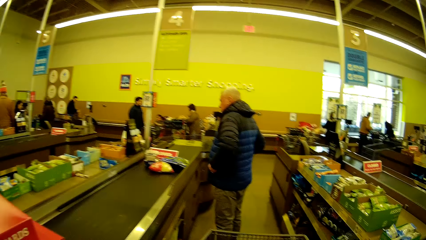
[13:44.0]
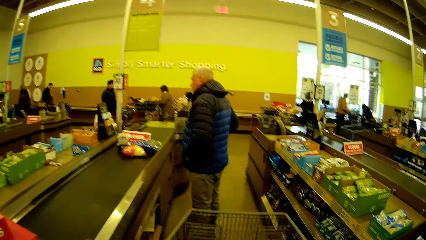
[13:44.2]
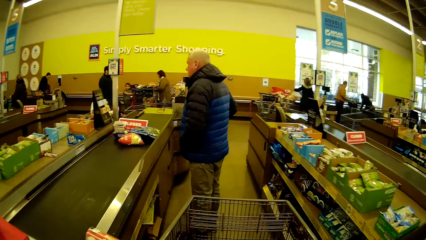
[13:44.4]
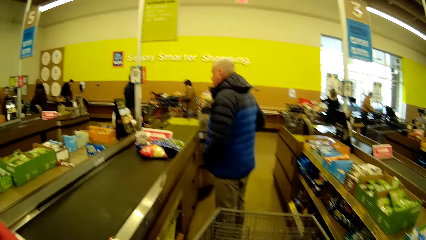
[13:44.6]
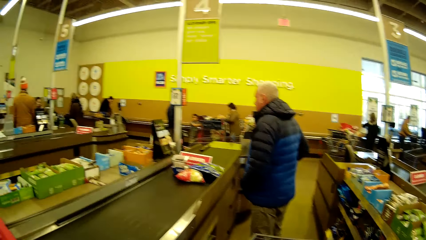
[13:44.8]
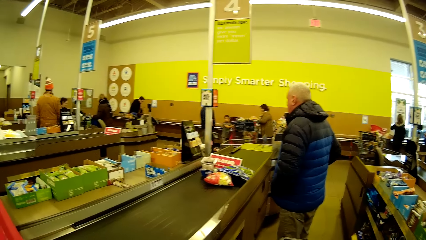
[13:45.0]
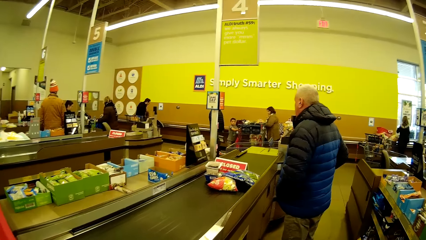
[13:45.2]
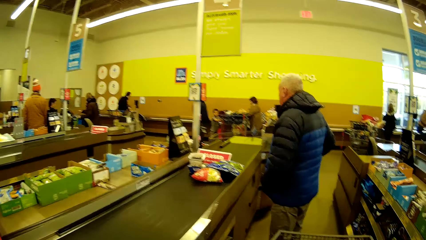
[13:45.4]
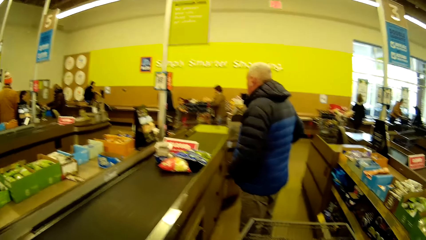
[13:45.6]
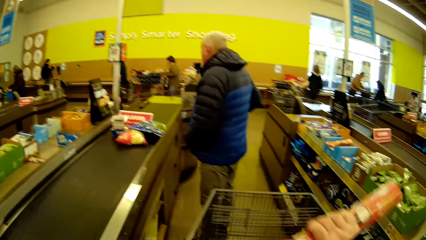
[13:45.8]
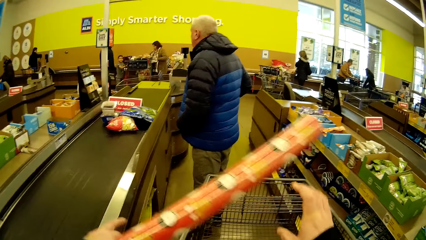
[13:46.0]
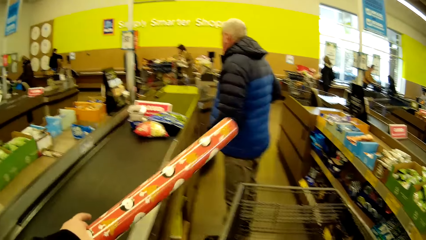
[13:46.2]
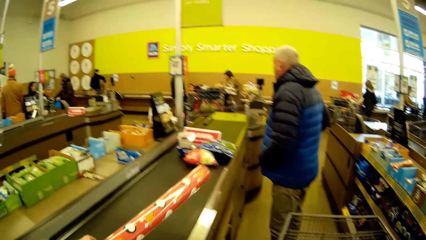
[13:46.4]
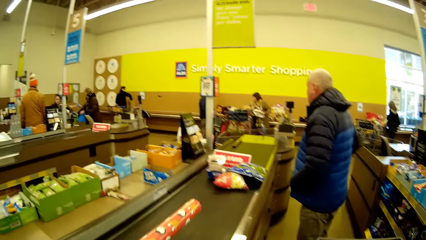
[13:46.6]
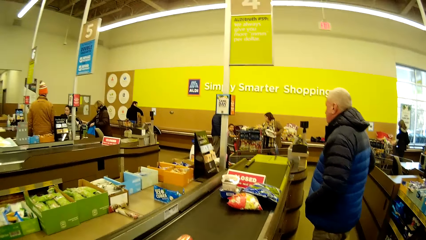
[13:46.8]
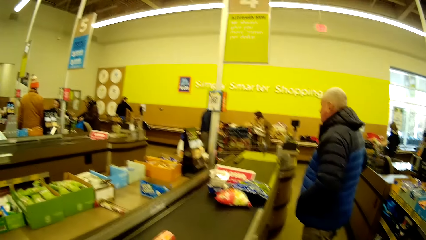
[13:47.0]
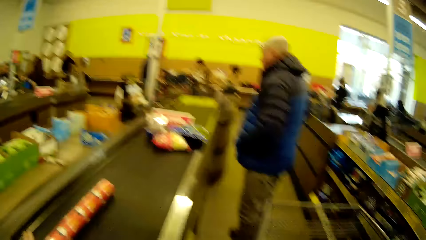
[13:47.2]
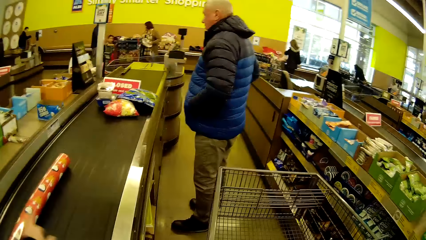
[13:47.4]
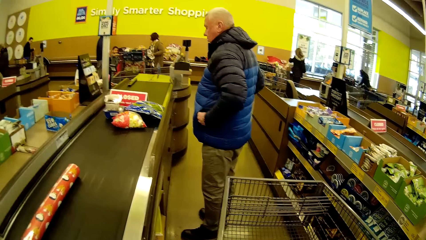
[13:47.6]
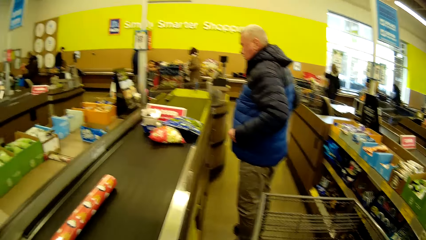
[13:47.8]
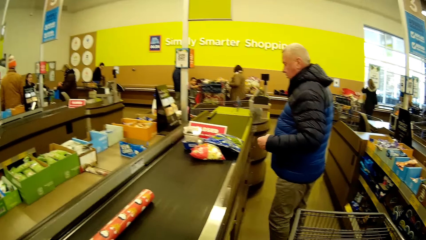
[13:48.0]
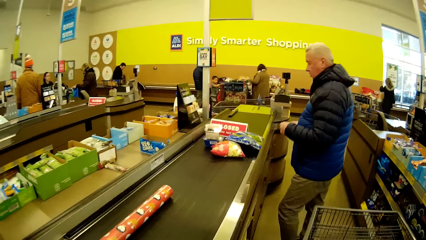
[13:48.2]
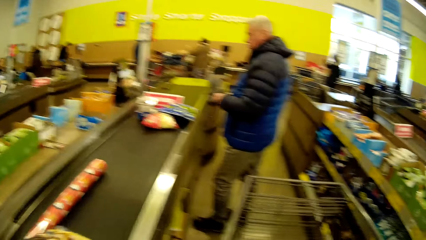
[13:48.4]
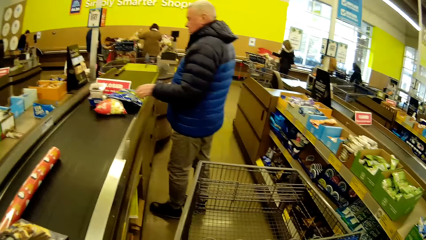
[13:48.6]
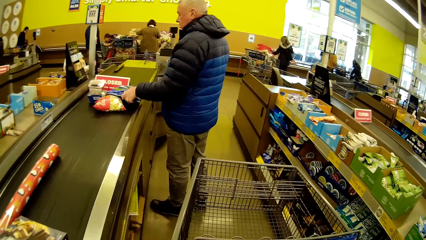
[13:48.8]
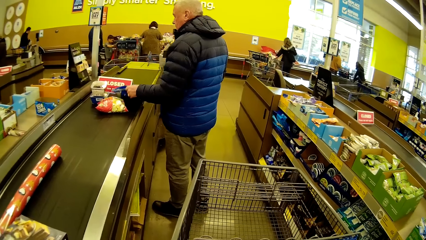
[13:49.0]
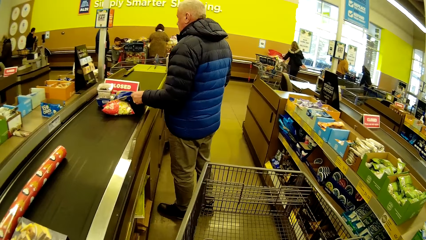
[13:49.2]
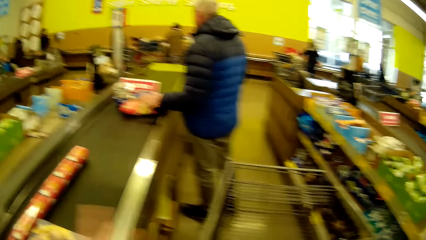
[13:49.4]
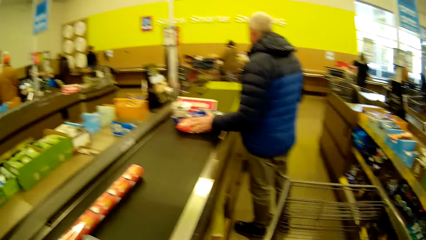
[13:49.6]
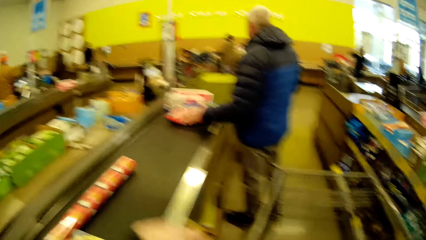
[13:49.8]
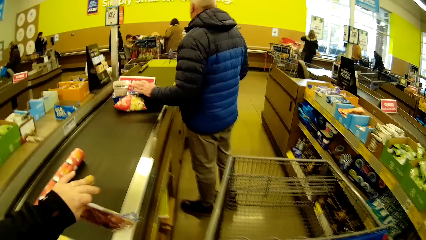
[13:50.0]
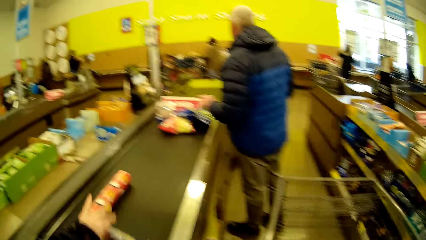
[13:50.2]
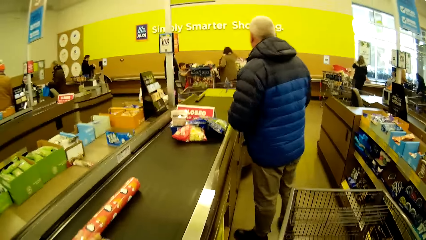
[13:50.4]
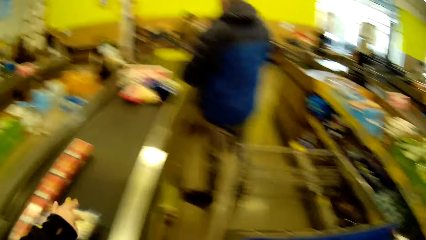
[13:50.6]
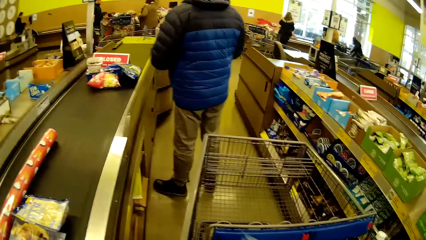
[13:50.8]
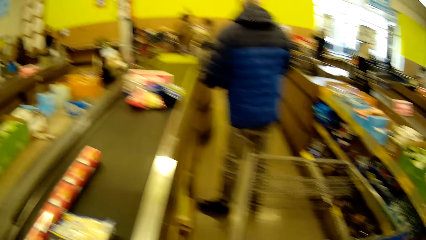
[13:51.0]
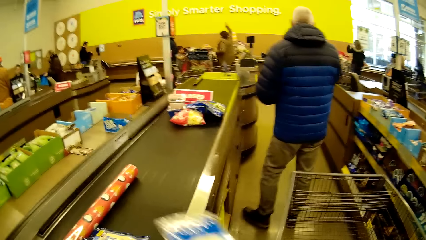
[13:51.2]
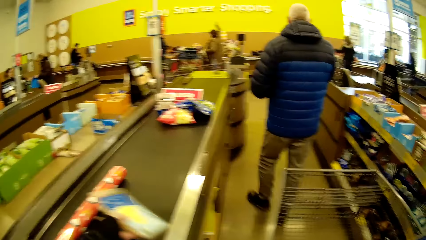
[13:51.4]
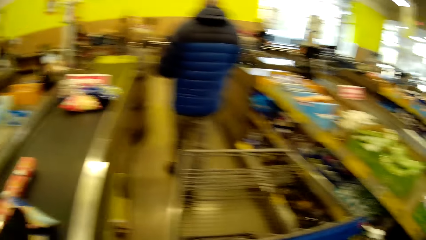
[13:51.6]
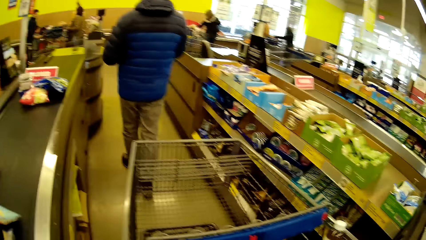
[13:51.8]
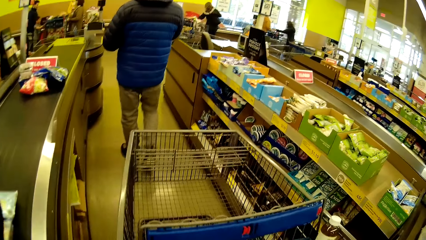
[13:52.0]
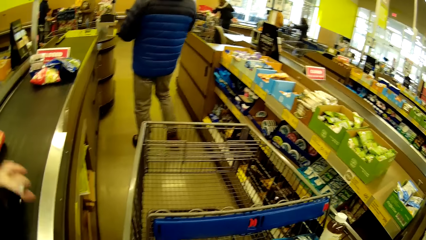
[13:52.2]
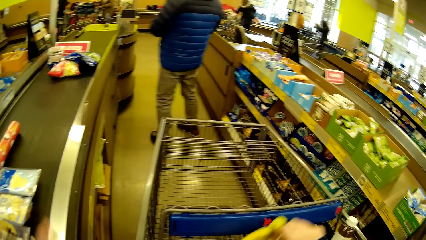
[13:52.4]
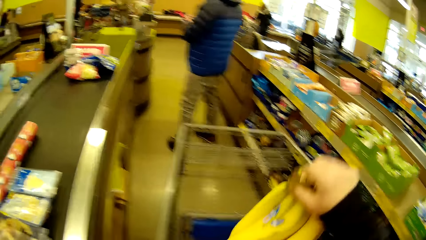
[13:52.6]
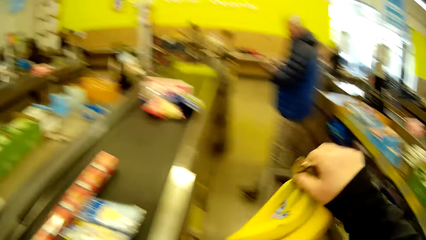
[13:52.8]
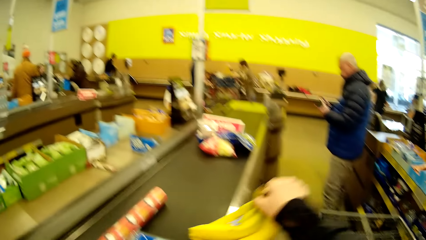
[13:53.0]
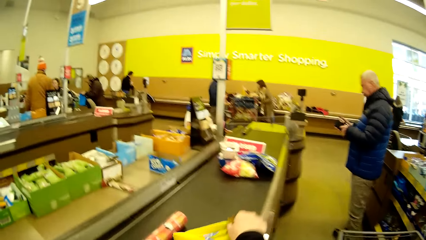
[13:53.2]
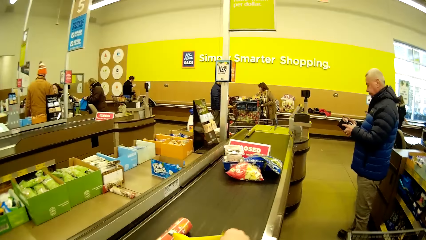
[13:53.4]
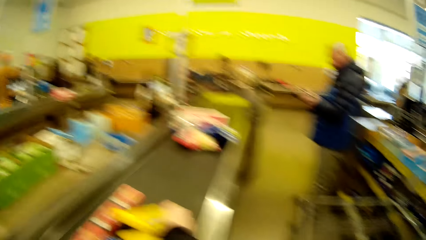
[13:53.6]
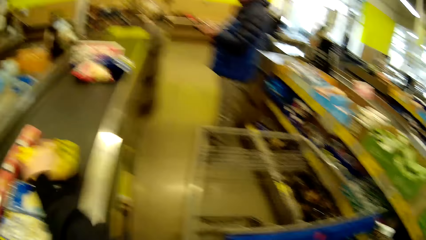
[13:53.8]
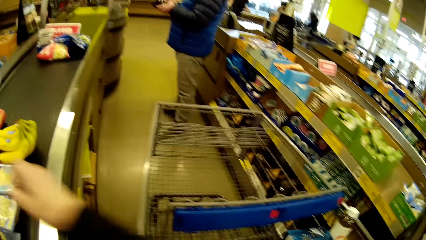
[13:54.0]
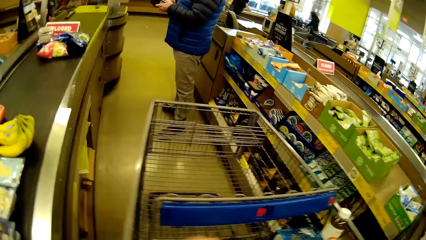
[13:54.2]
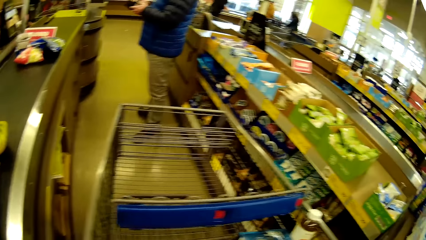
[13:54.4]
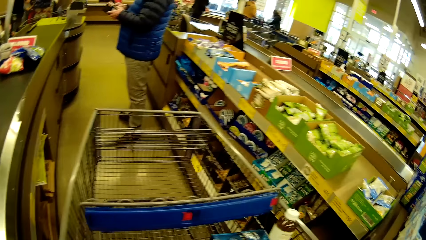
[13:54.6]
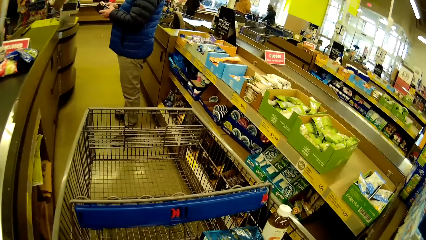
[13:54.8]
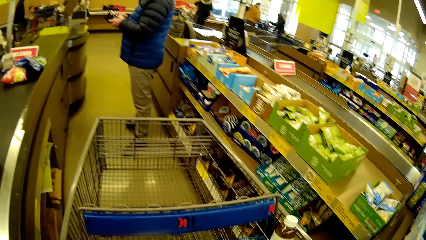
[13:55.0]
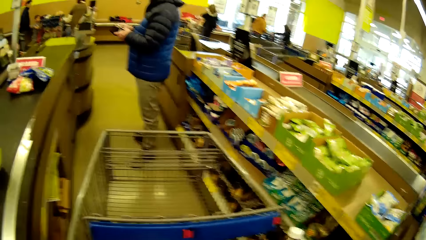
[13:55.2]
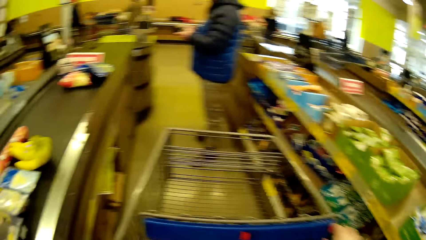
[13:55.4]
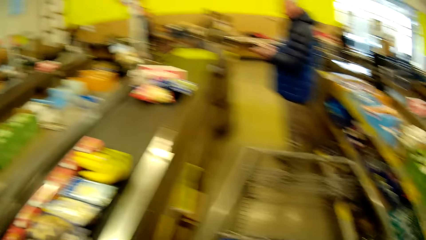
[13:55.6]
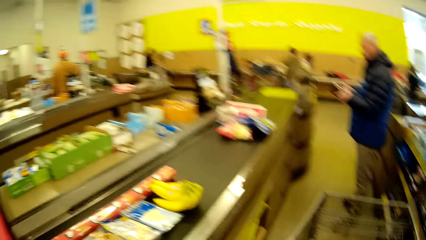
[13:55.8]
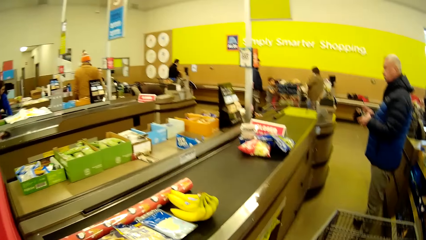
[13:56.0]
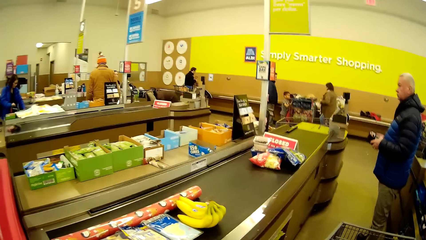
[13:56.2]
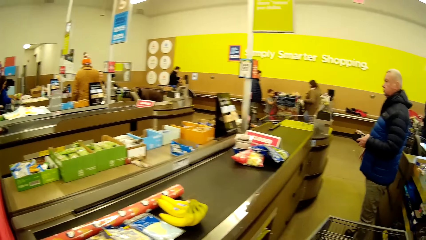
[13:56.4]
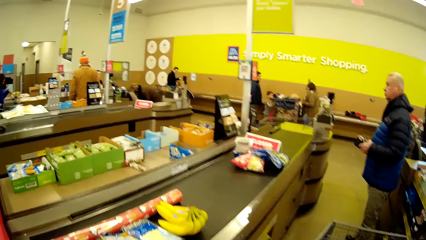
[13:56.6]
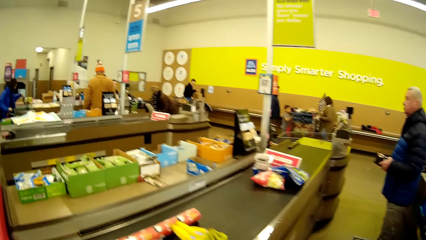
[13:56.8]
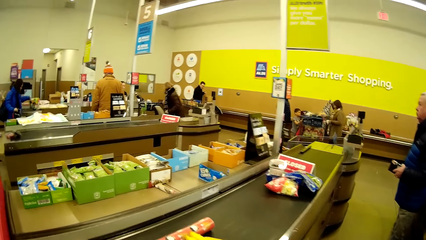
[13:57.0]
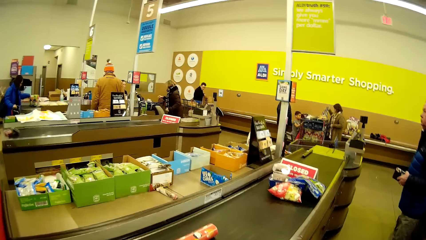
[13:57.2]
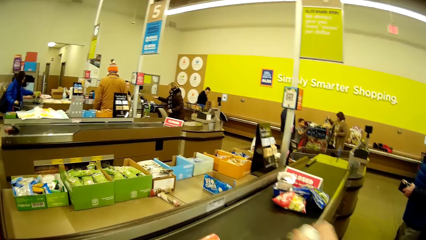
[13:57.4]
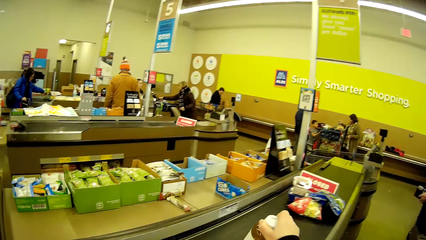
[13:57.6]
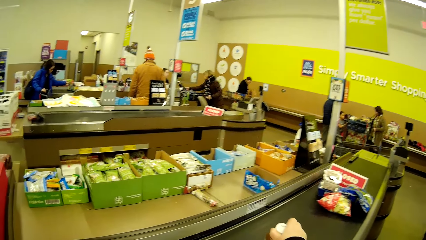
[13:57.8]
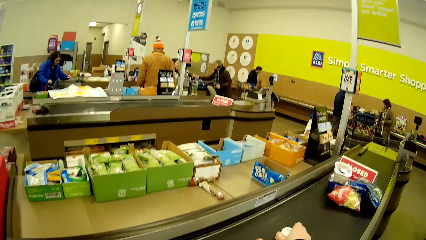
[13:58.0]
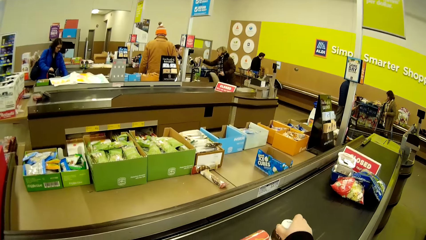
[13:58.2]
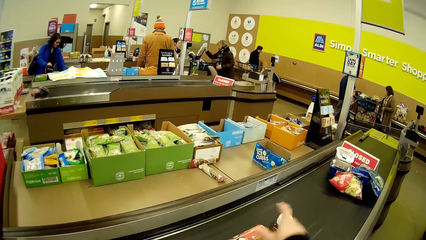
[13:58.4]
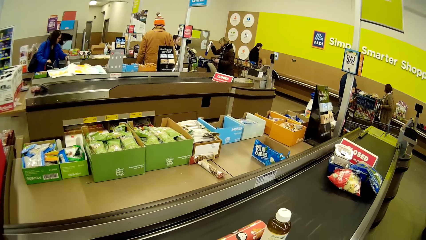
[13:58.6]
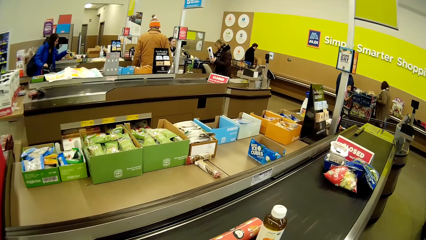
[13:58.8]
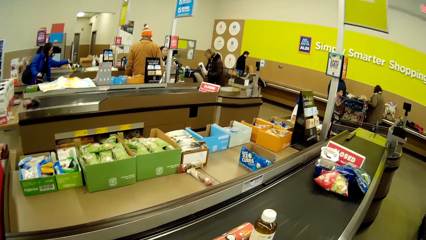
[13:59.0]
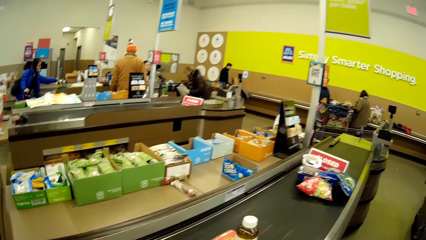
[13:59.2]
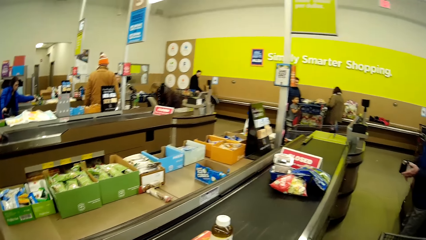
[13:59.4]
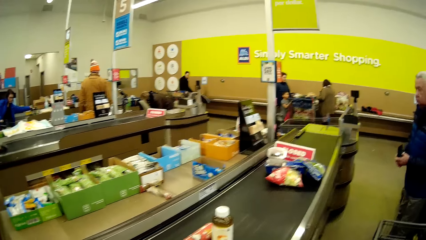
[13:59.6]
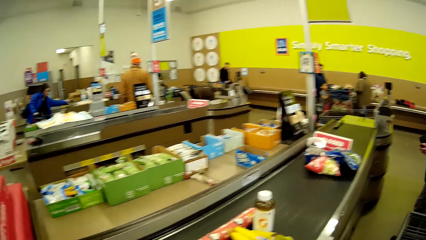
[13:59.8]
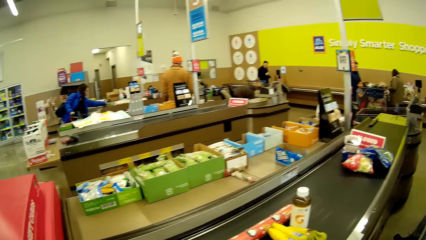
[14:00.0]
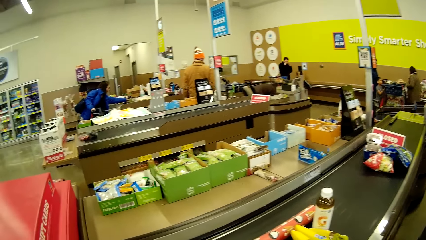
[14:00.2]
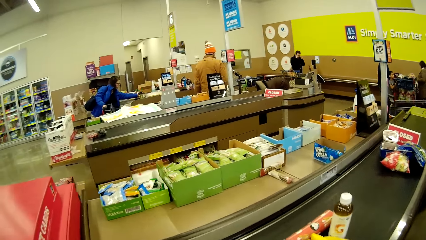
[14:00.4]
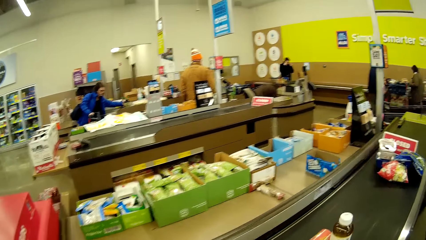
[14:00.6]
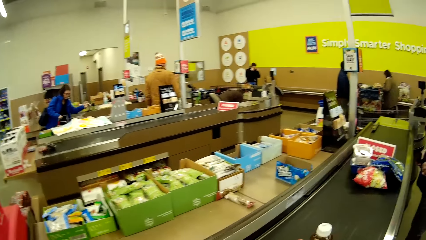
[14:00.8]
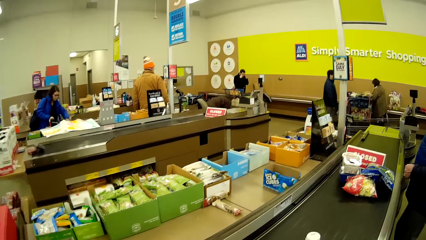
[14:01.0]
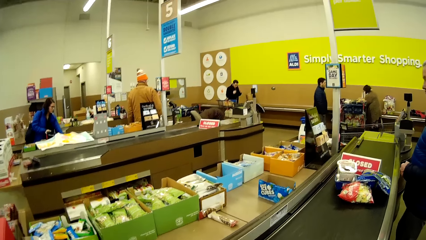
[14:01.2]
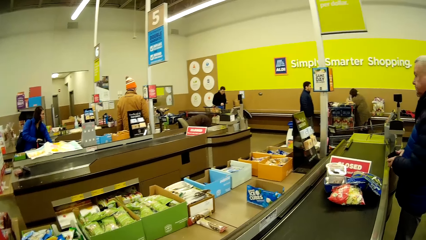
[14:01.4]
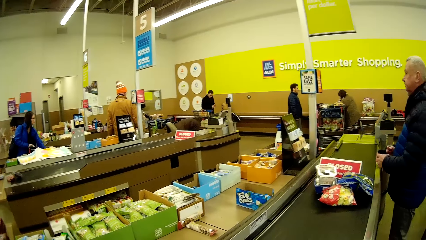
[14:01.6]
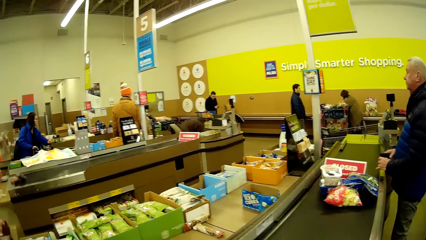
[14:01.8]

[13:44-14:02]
The camera wearer picks up a jumbo gift wrap and places the jumbo gift wrap on the checkout counter. They place a sachet on the checkout counter. They pick up the sachet and place the sachet on the checkout counter. They pick up the sachet and place the sachet on the checkout counter. They pick up bananas and place the bananas on the checkout counter. They pick up a bottle and place the bottle on the checkout counter. They pick up something.
